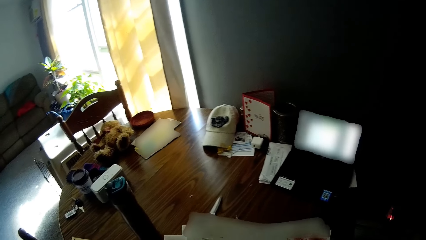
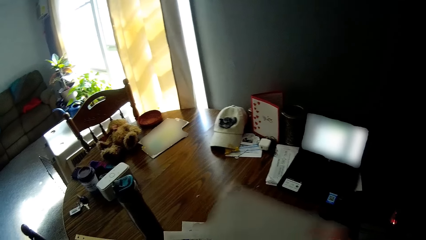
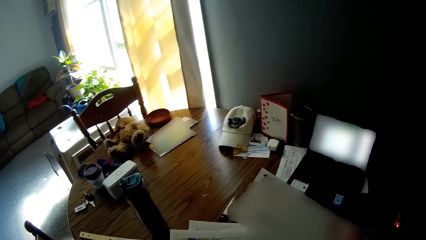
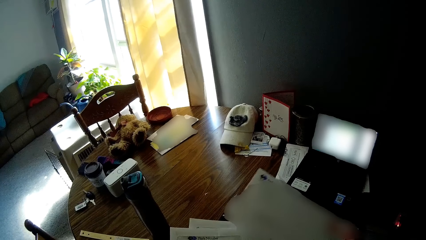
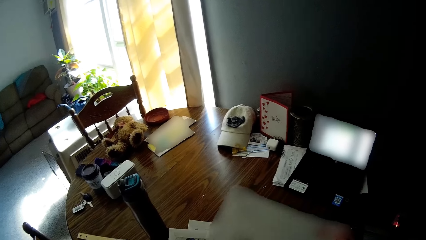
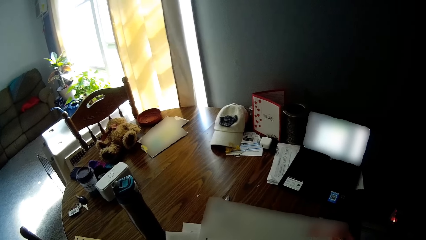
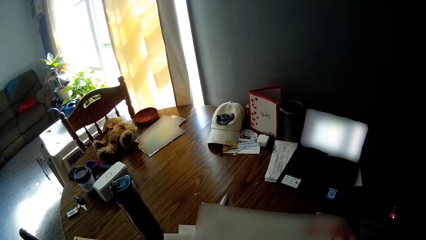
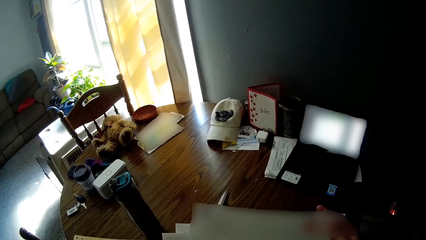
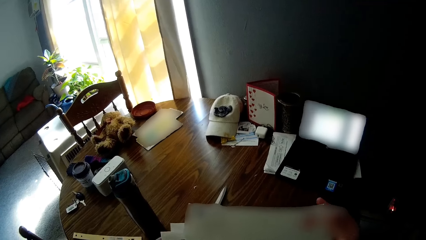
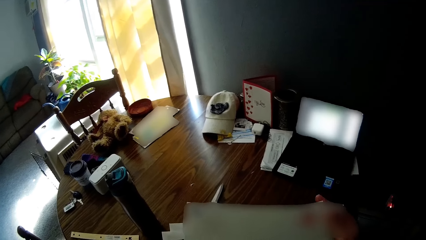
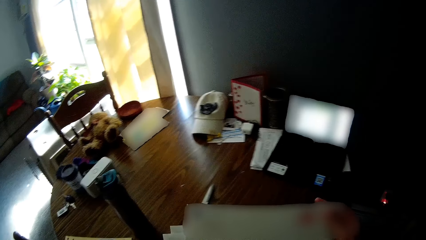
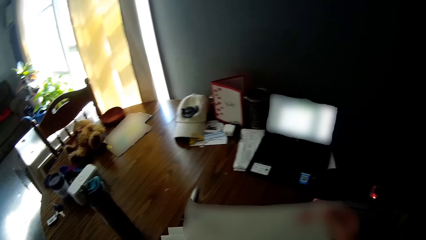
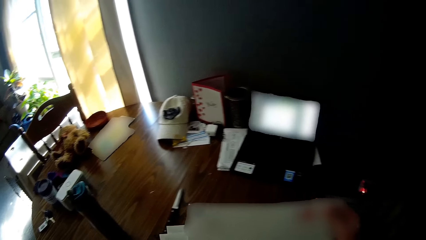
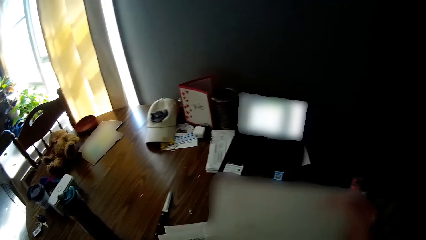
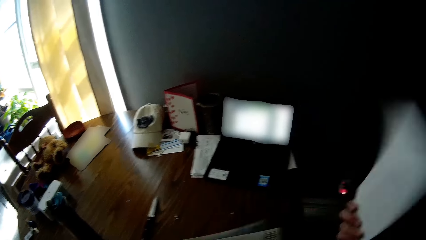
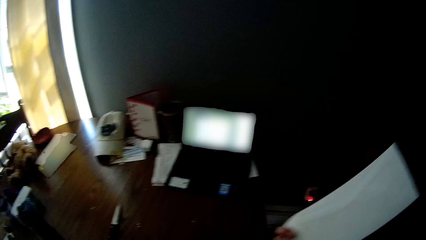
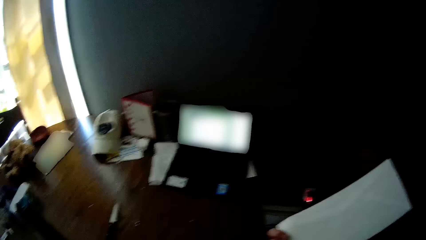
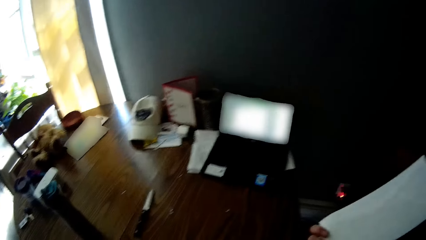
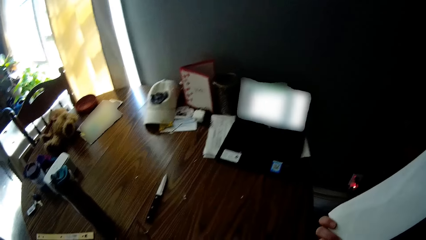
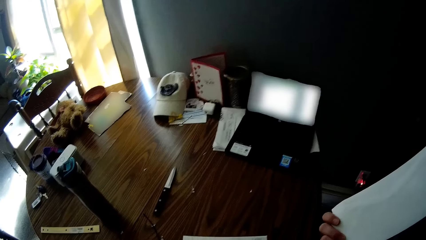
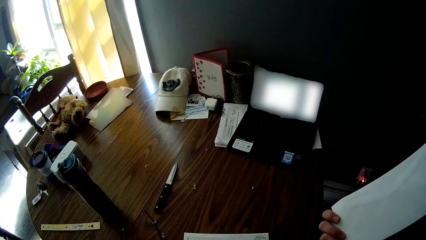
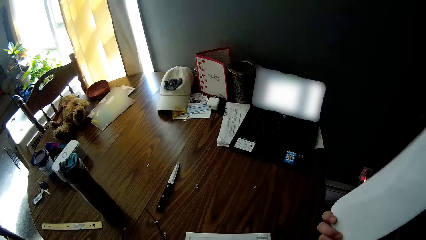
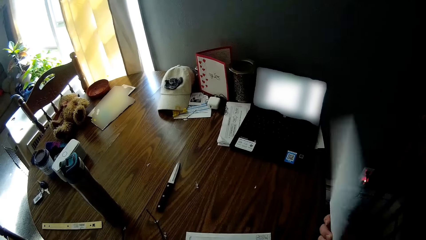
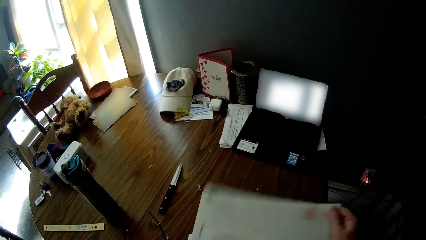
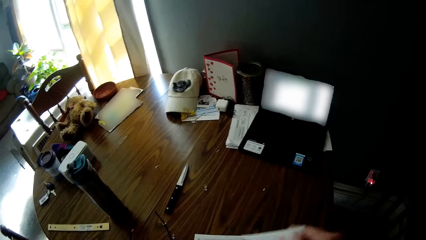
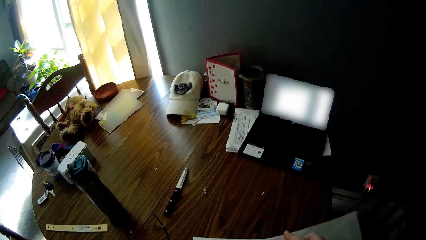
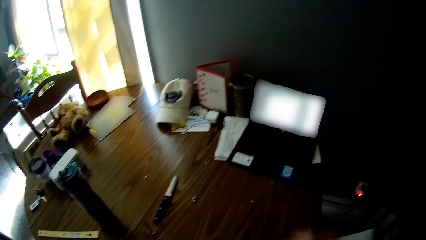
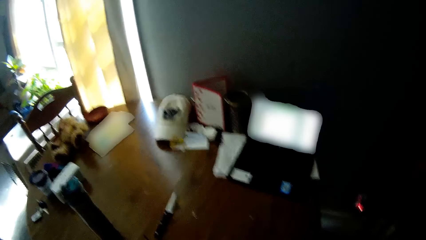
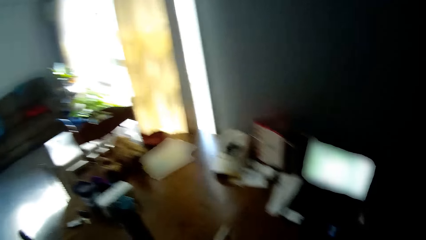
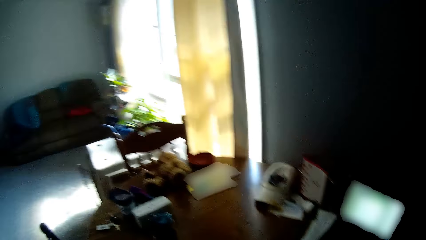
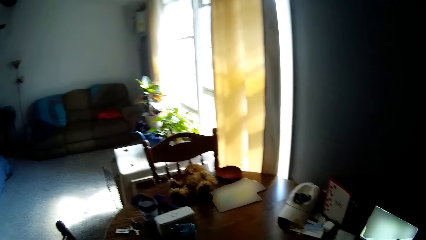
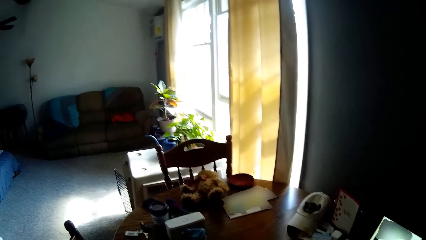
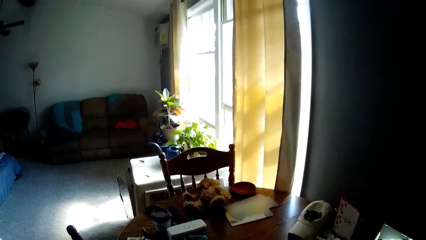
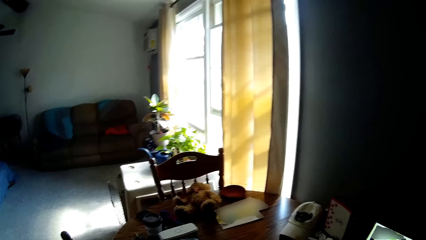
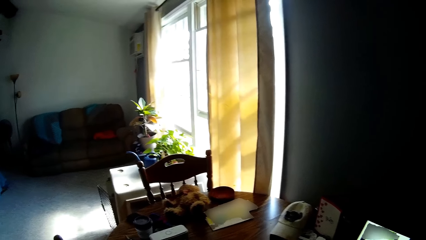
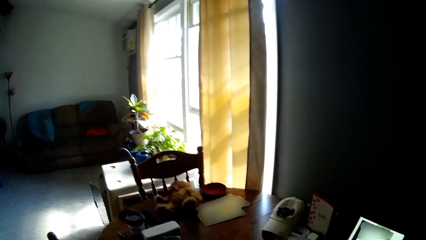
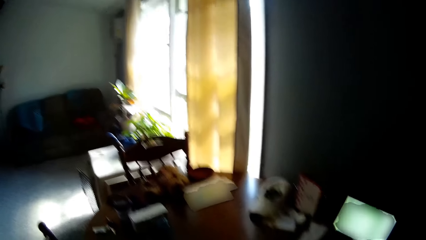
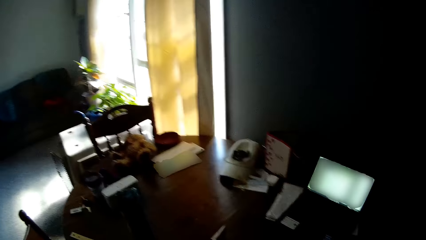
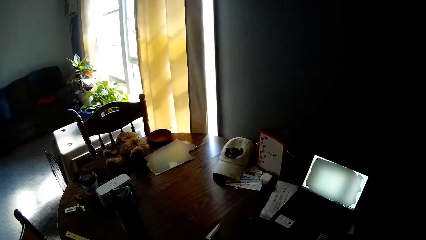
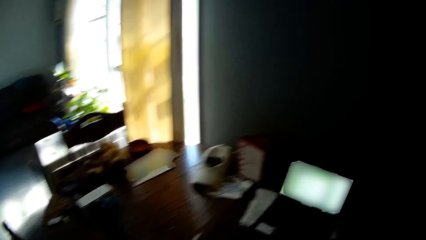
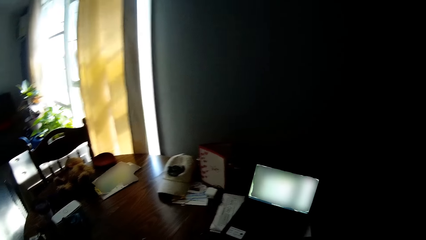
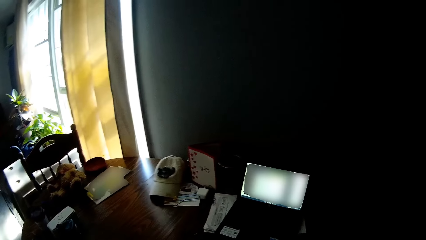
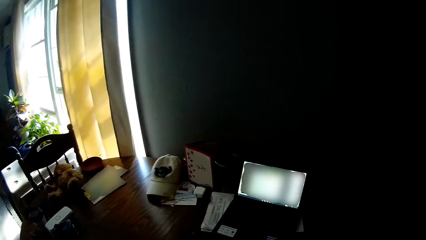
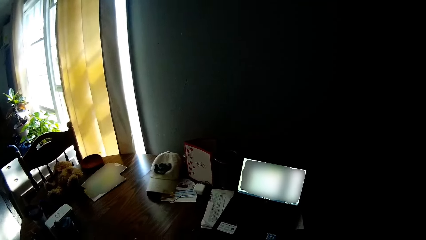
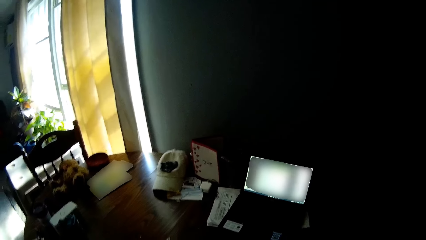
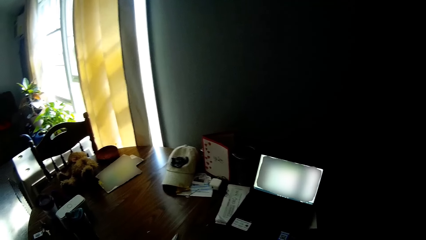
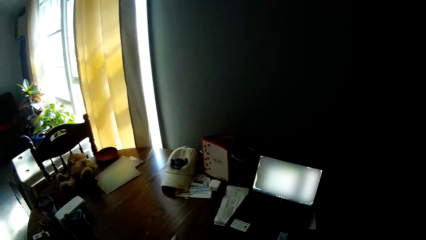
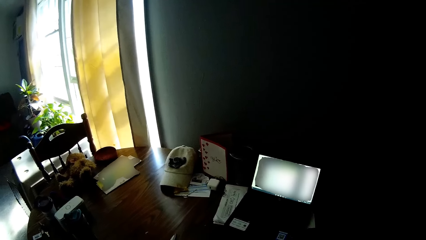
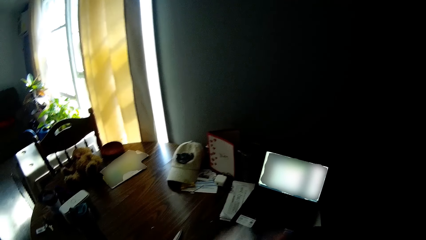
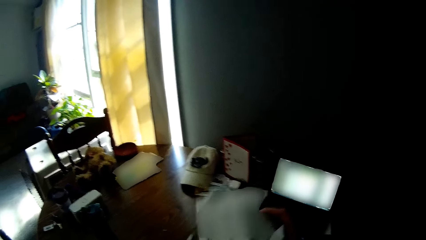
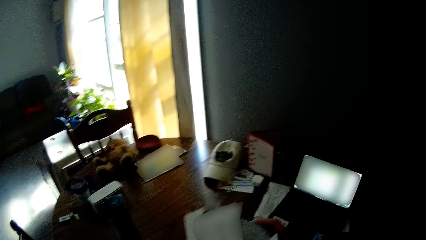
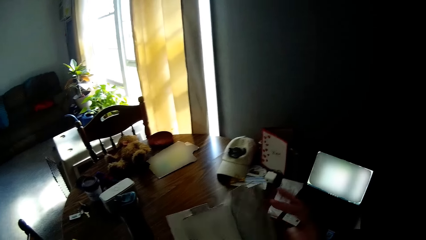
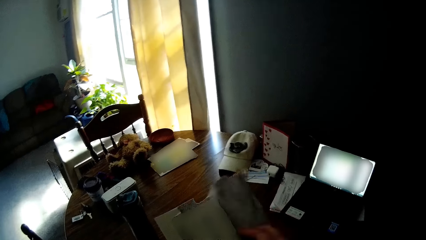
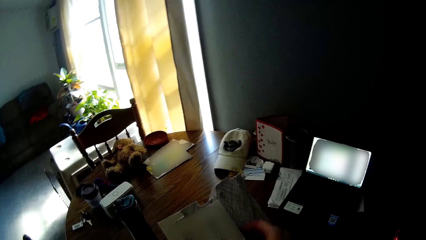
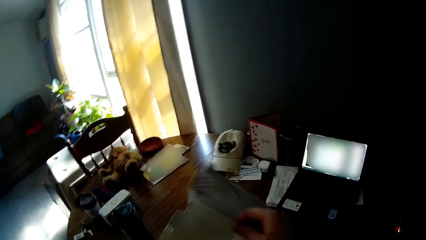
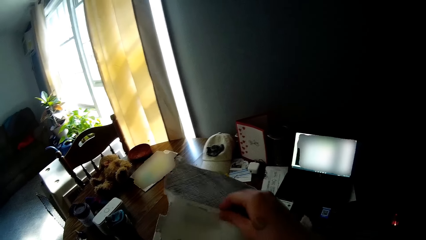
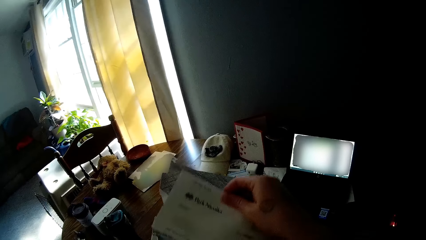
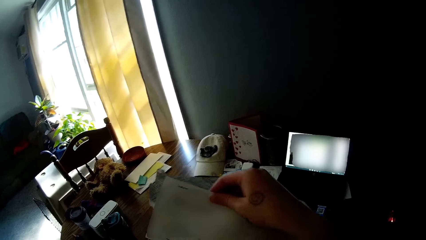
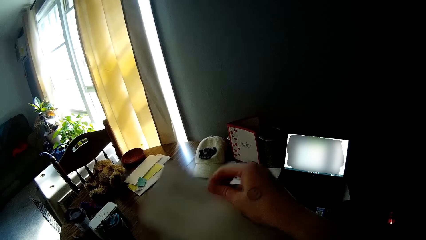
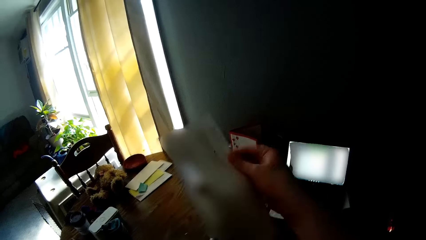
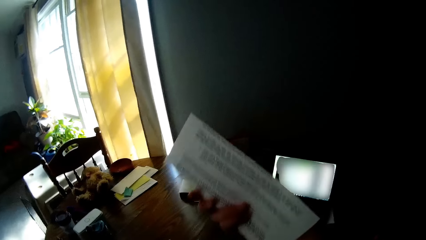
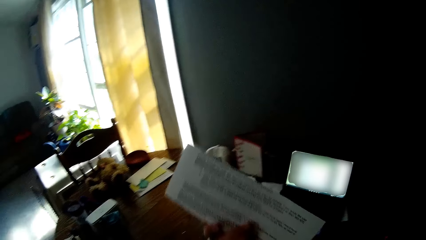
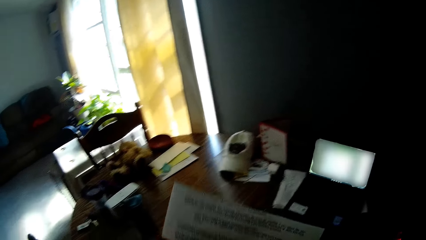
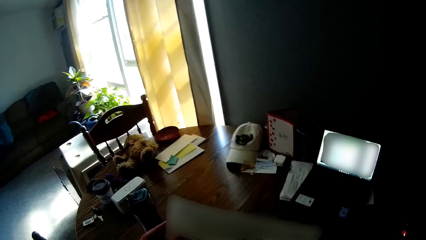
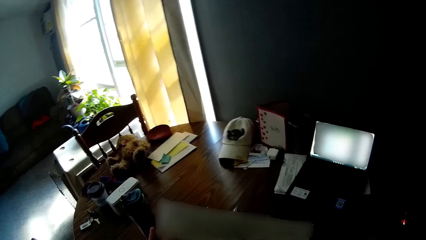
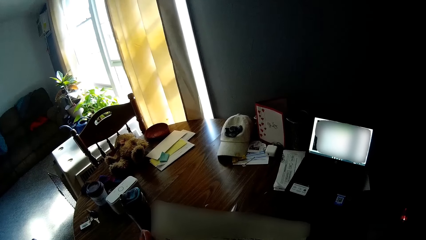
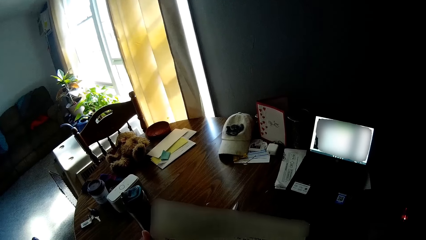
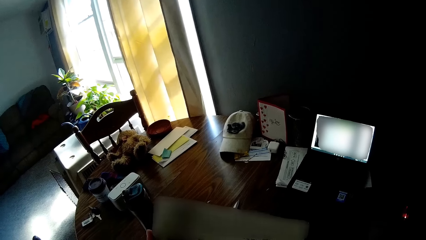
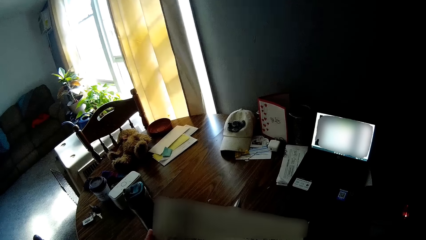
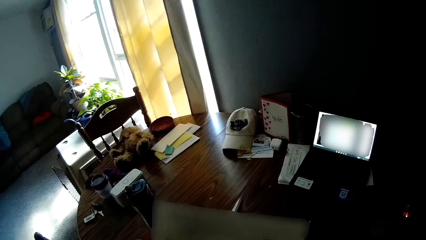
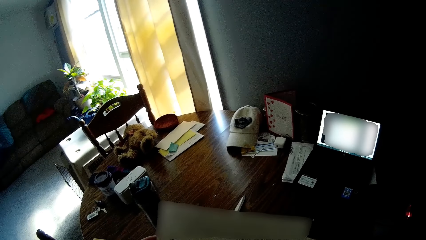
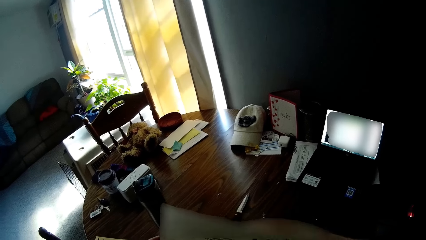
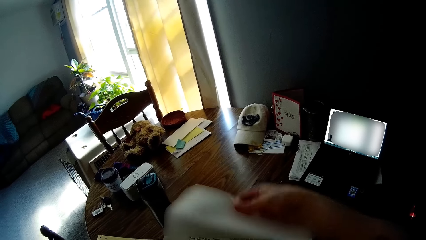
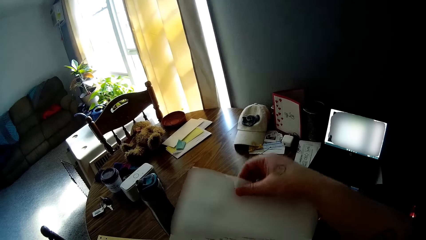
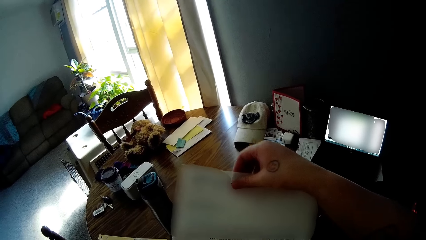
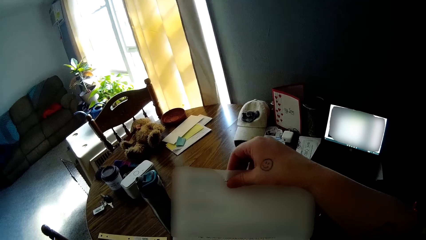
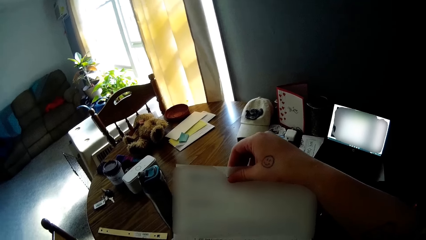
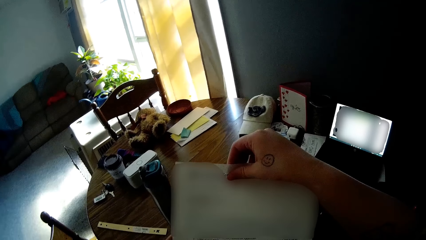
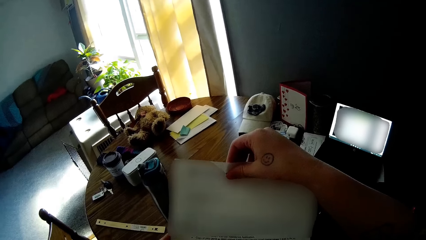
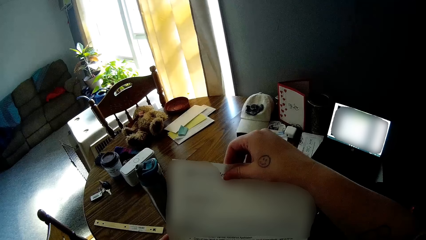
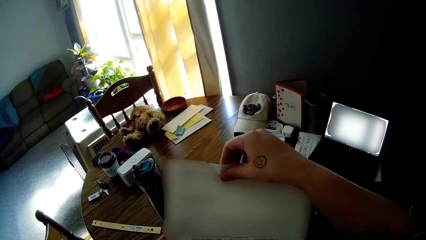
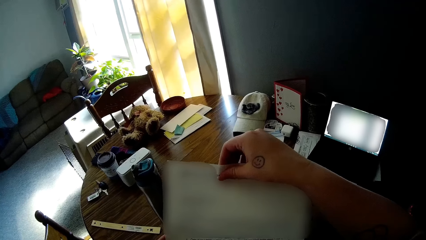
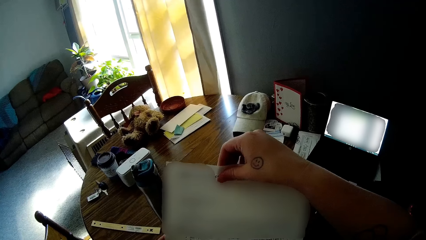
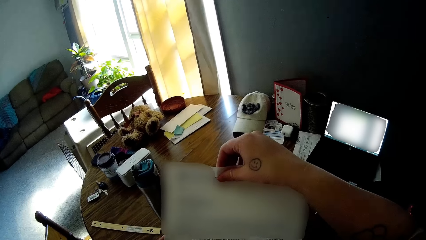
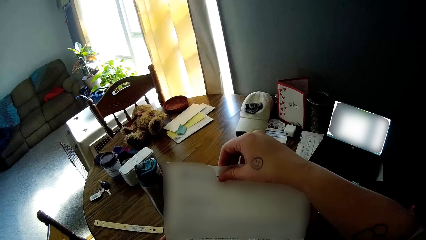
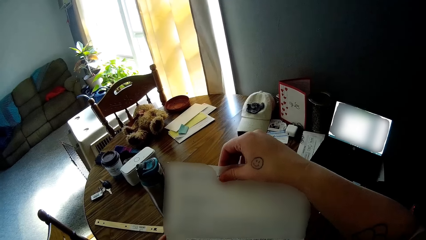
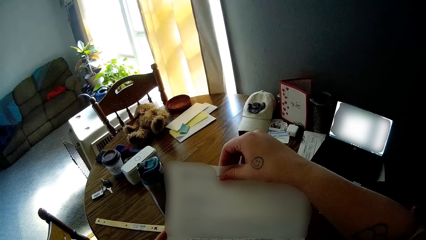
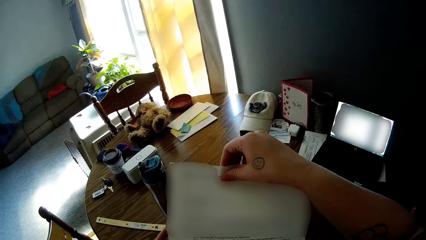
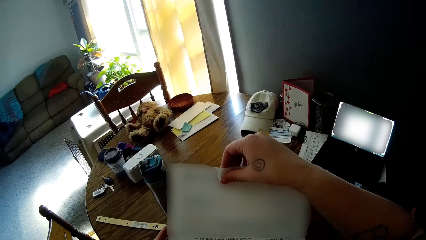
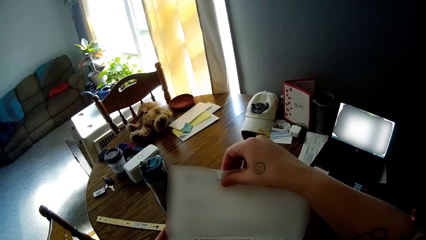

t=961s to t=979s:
The camera wearer flips an envelope in her right hand. She looks at the envelope. She drops the envelope on the table with her right hand. She takes out a paper from the envelope in her left hand with her right hand. She looks at the paper. She opens the paper with her right hand.
